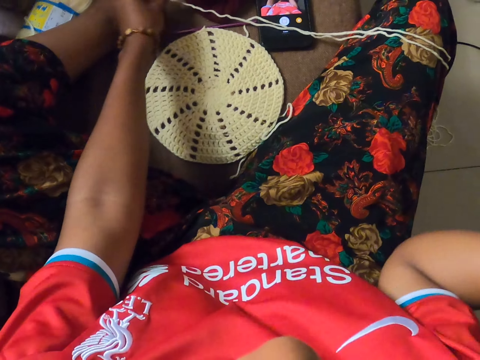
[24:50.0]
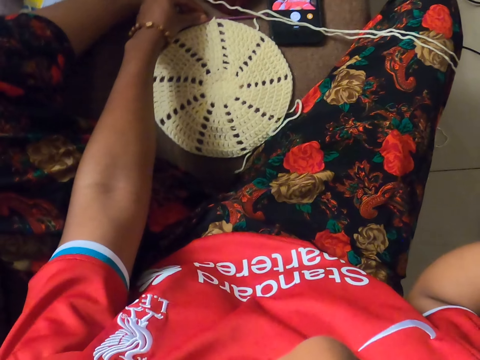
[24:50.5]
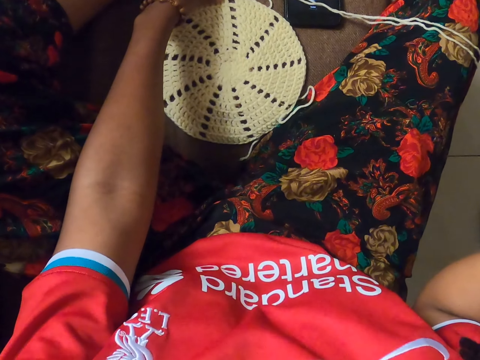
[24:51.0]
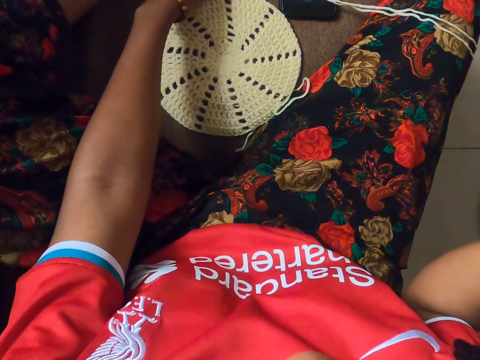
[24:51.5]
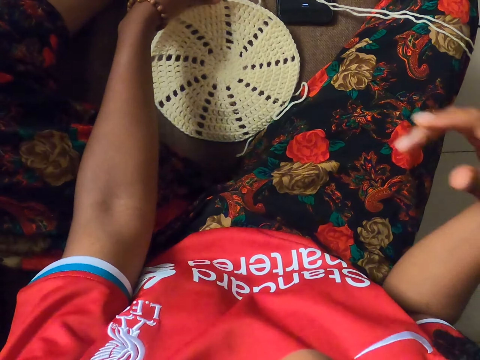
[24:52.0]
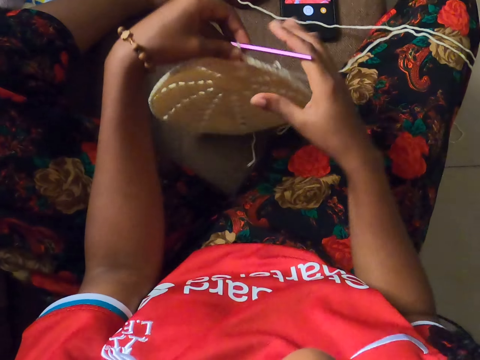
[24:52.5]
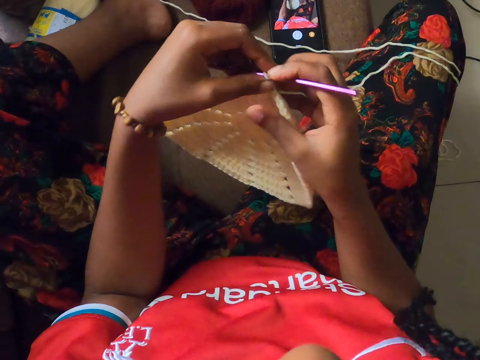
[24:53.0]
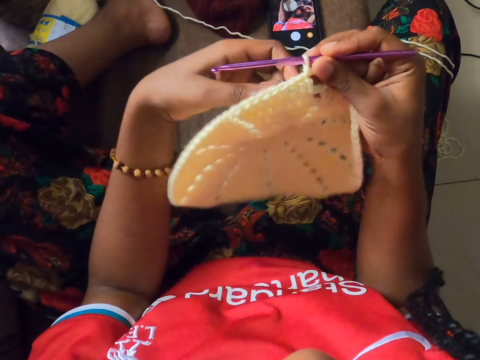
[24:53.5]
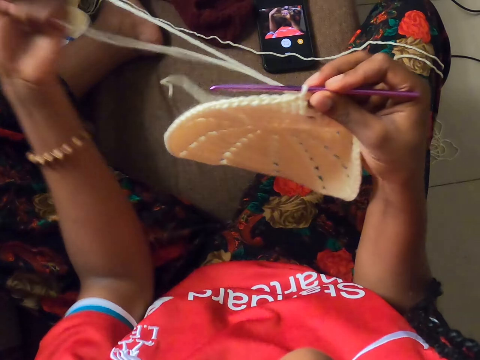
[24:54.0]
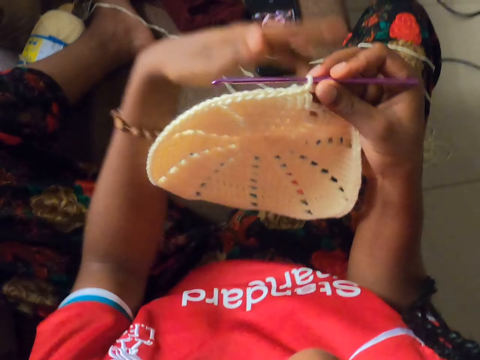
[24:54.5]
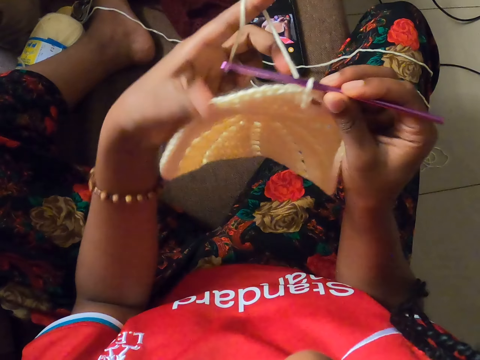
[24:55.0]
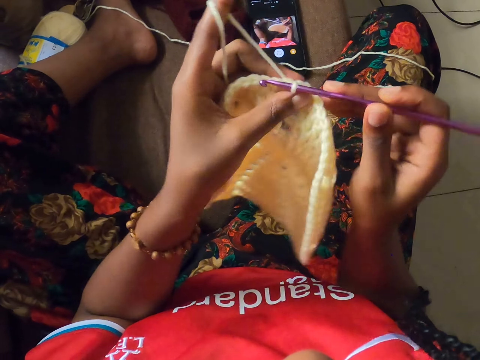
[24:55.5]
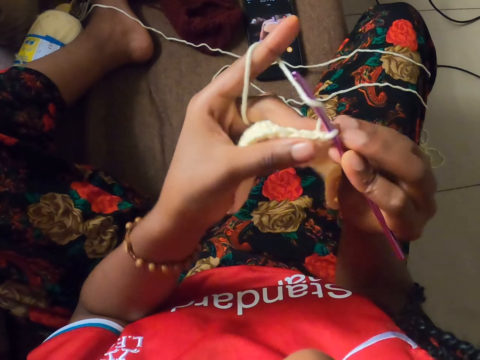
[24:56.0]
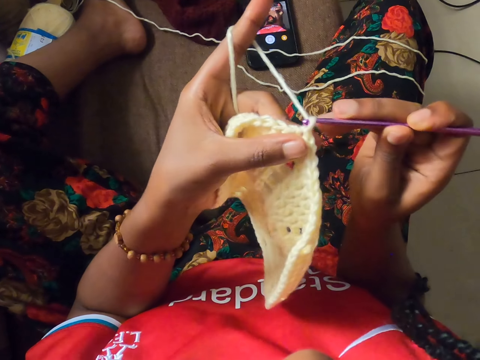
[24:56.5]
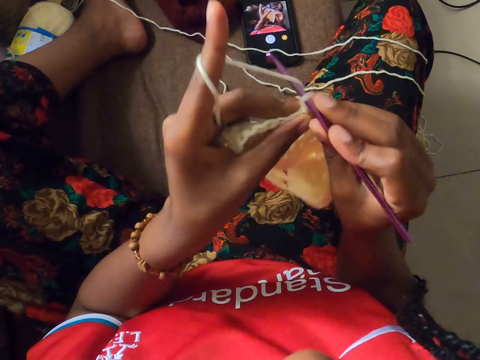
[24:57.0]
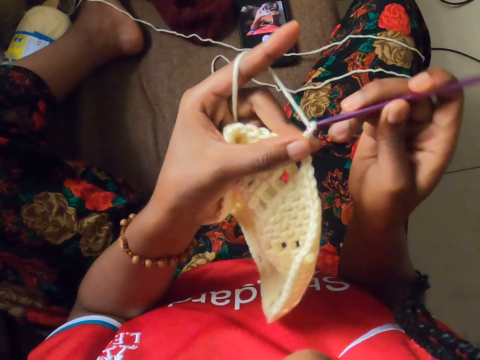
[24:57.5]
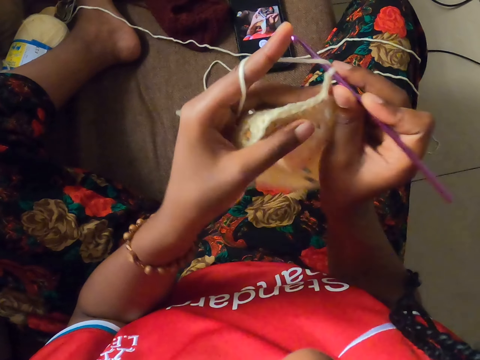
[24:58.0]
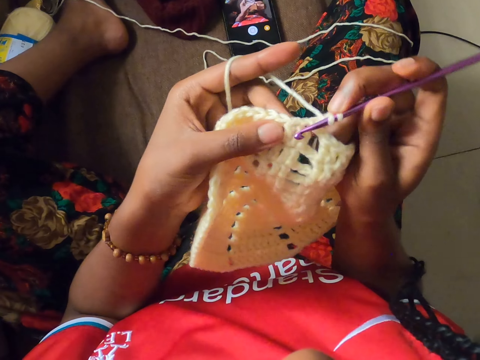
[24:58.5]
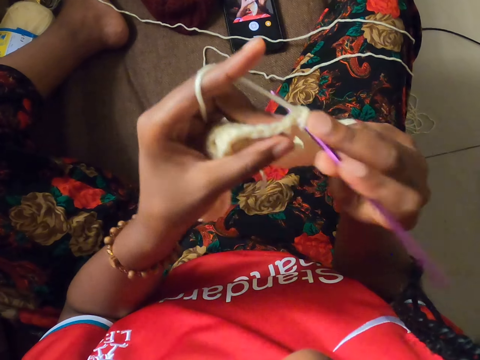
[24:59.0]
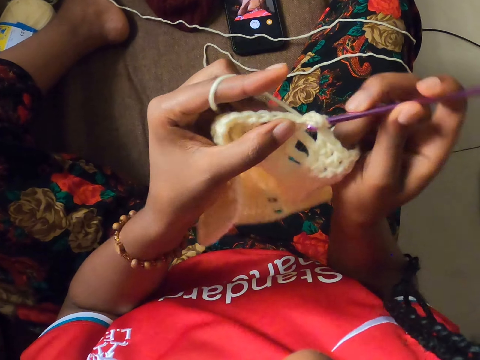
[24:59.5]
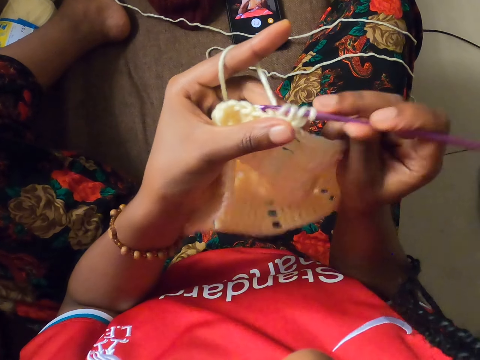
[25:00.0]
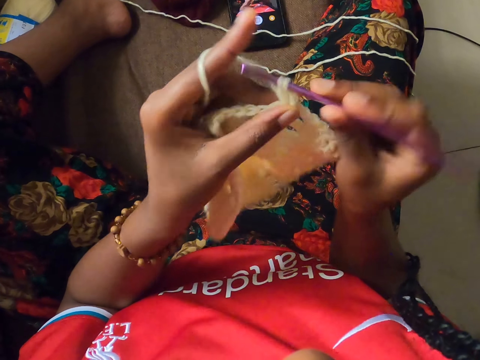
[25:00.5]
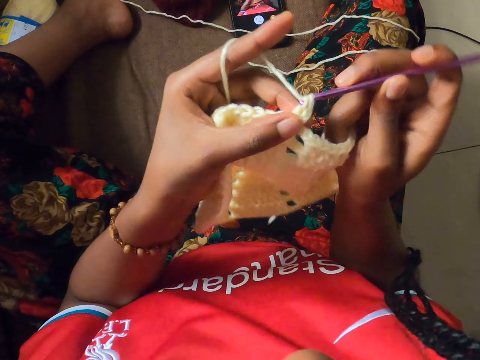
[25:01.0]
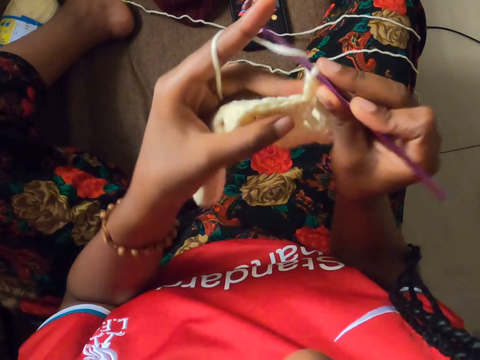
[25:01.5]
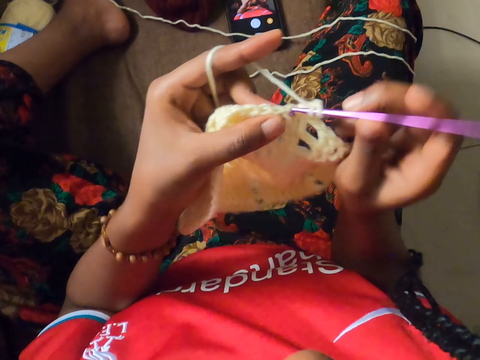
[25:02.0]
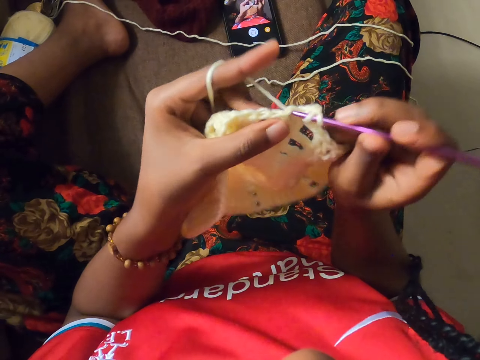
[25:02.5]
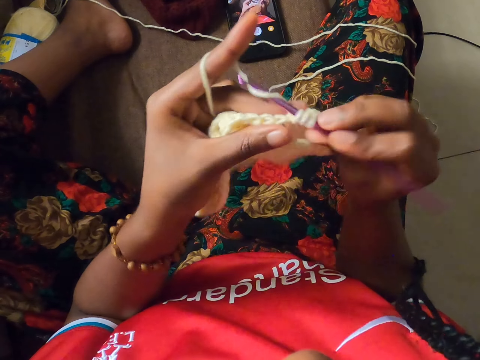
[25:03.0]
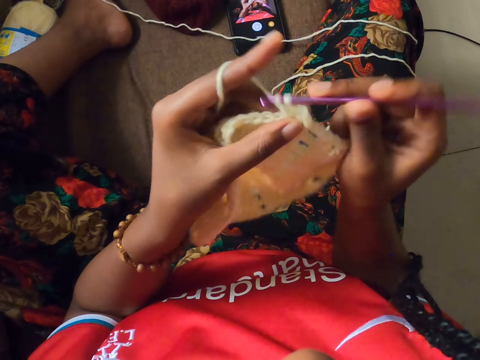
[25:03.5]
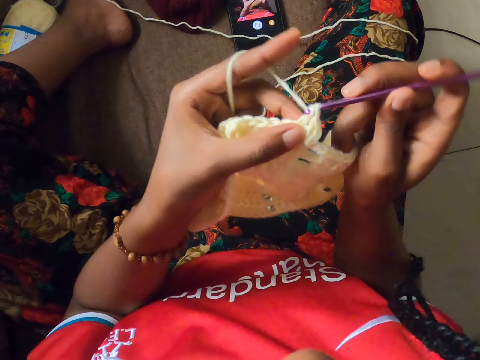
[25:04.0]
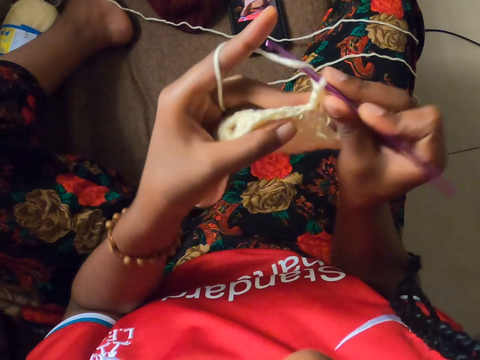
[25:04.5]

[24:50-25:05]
The camera wearer picks up the crochet hook and the crochet coaster from the ground with her left hand. She holds the crochet hook with both hands. She holds the crochet hook with her right hand. She pulls the yarn with her left hand. She holds the crochet coaster with her right hand. She crochets the yarn in her left hand with the crochet hook in her right hand. She is knitting.

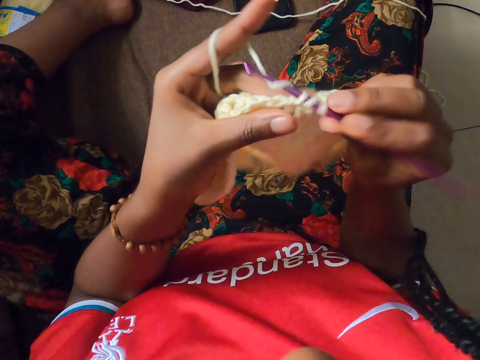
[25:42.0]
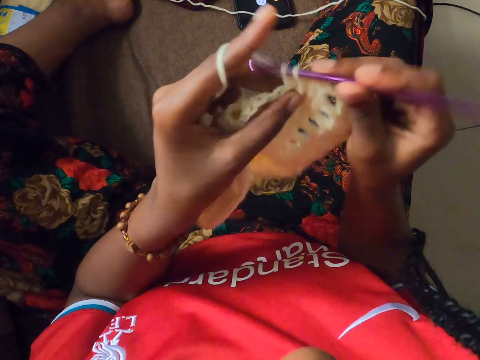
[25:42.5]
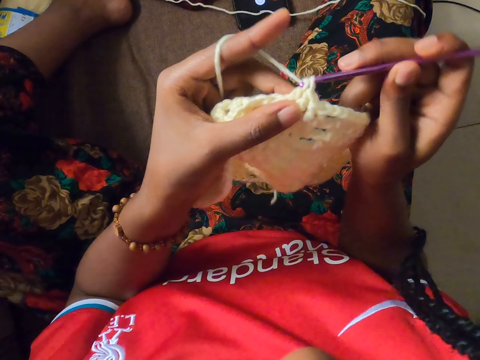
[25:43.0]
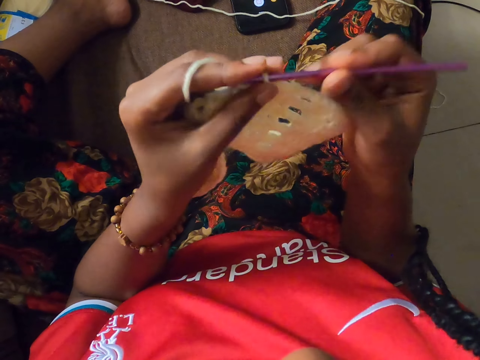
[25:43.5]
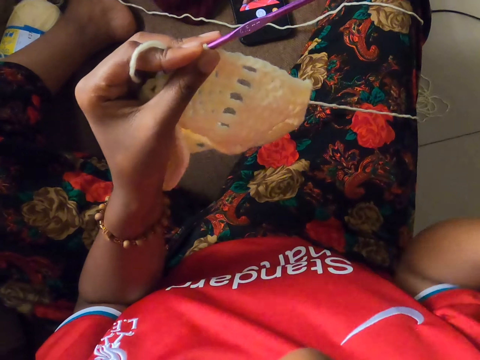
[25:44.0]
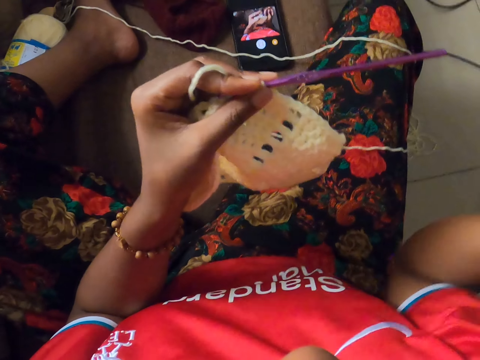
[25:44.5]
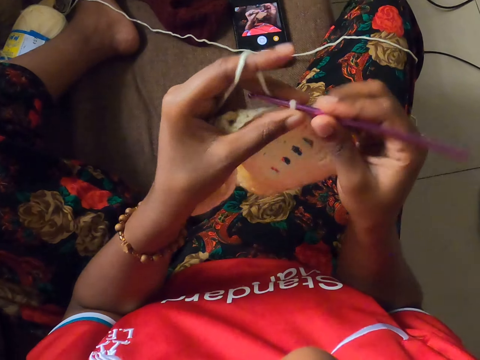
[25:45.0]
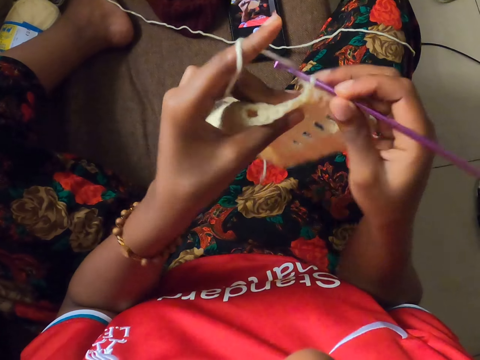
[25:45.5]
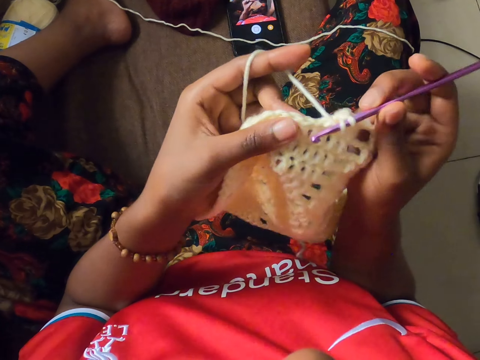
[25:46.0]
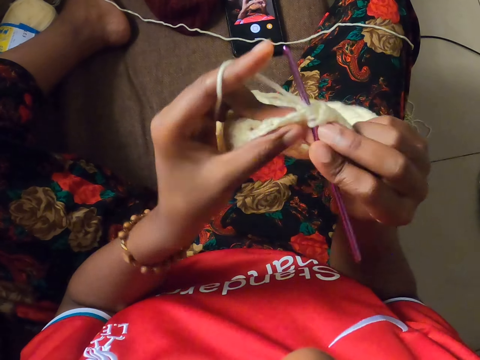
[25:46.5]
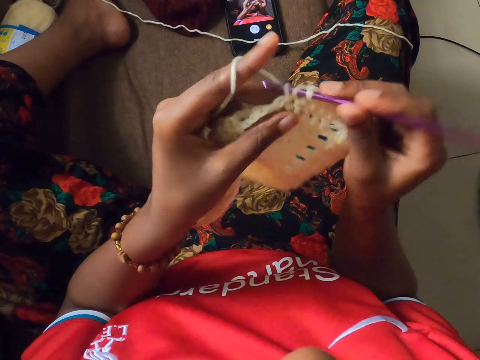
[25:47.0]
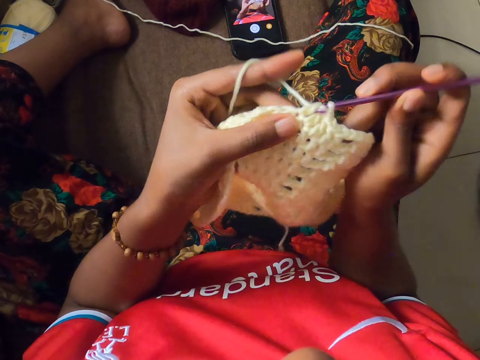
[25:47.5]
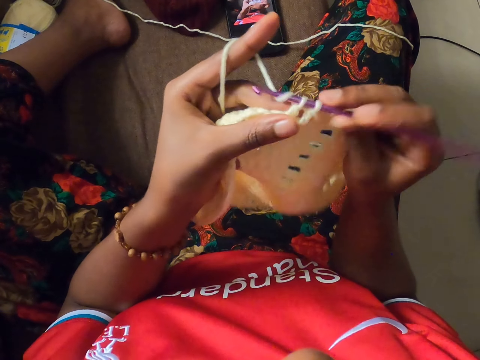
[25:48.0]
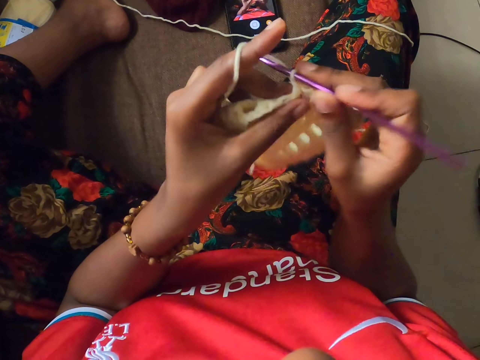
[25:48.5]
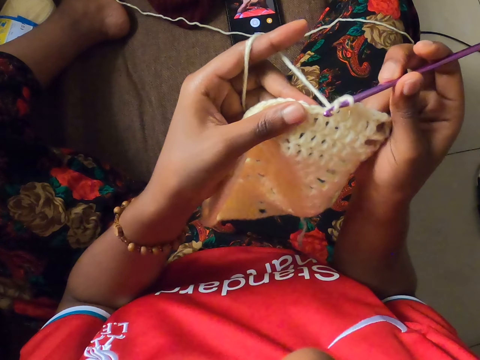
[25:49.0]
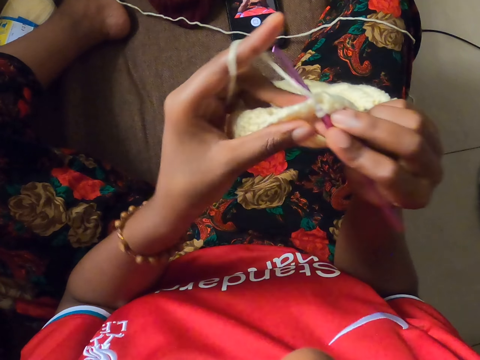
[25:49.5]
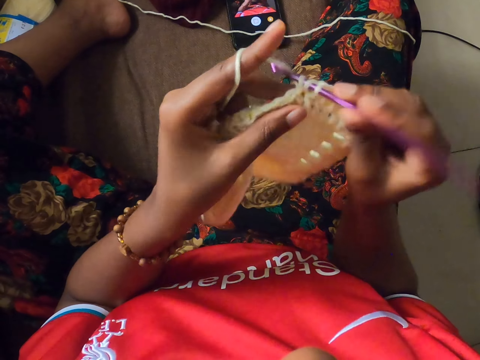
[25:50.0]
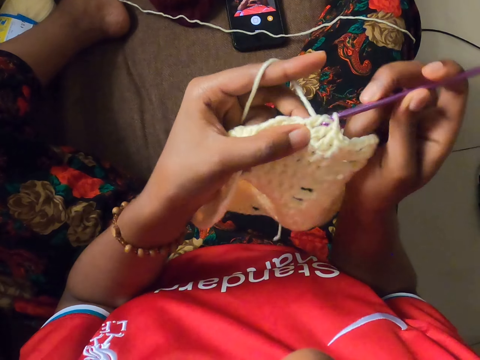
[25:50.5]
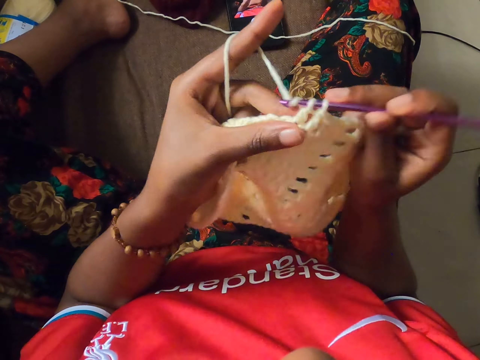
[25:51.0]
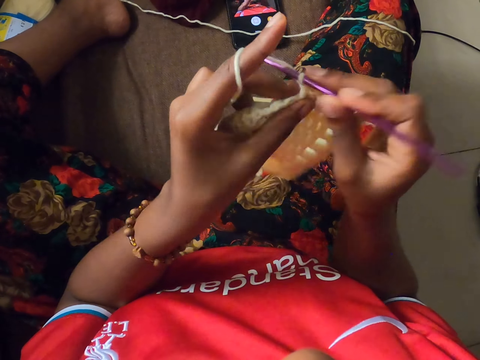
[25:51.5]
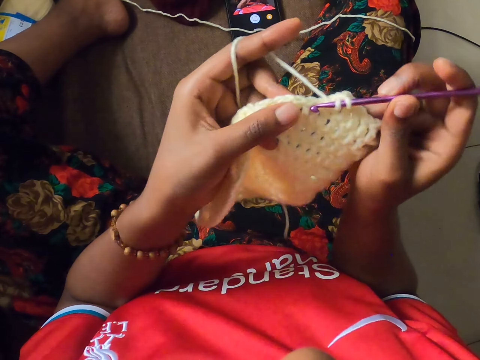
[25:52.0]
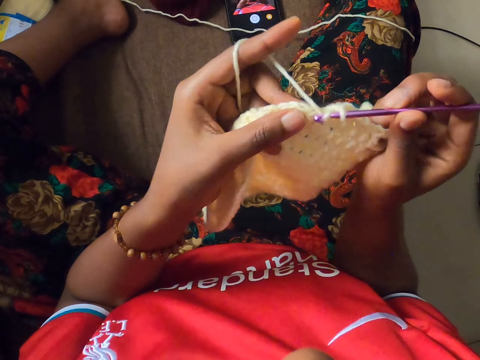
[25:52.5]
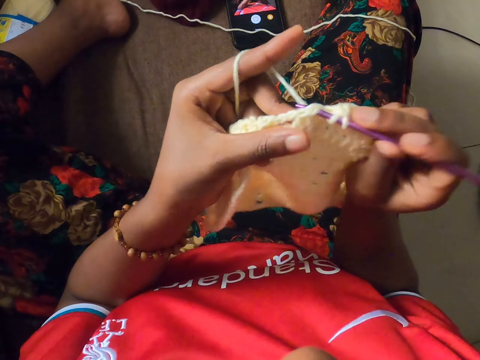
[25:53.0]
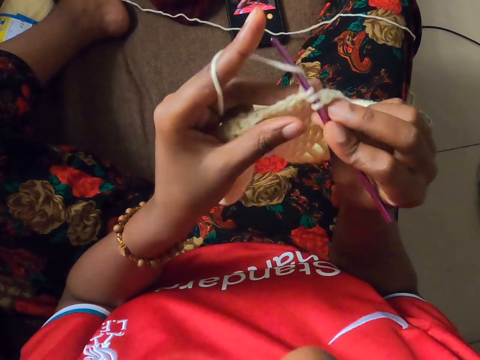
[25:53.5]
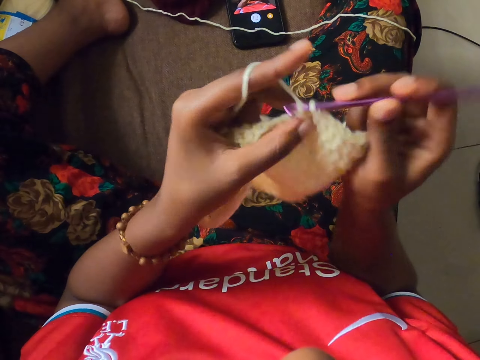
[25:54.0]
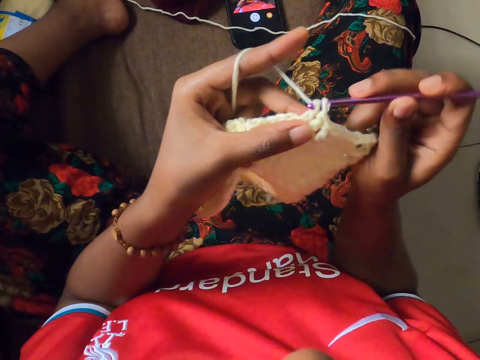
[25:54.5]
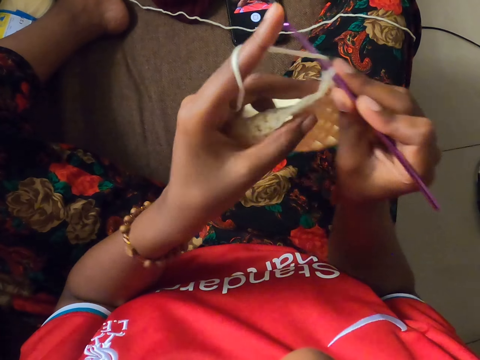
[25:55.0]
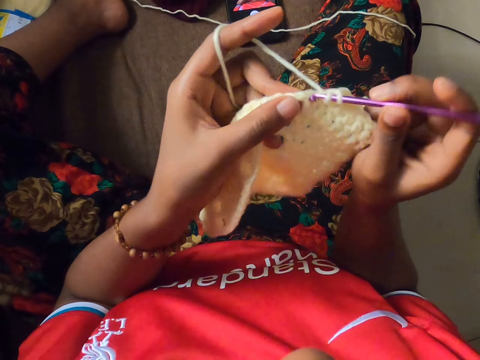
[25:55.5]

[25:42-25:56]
The camera wearer holds the crochet hook and the crochet coaster with her left hand. She touches herself. She crochets the yarn in her left hand with the crochet hook in her right hand. She is knitting.
